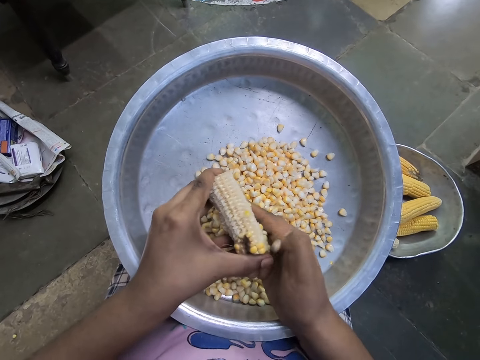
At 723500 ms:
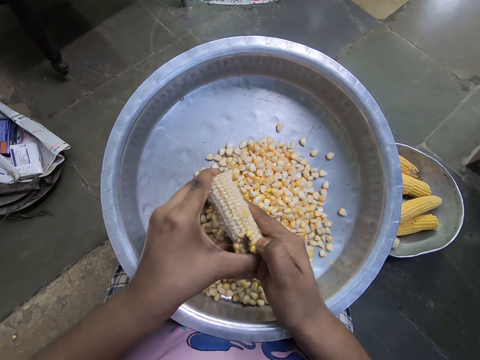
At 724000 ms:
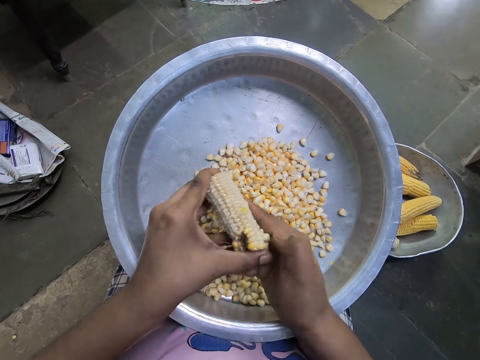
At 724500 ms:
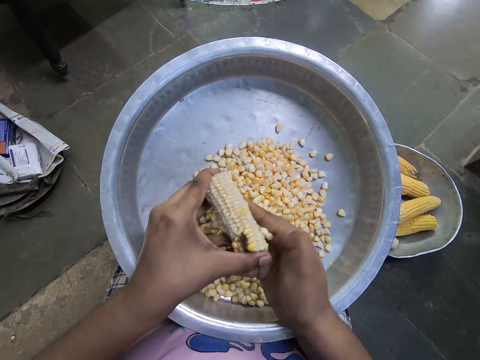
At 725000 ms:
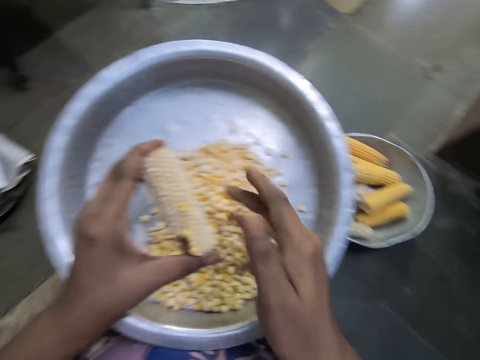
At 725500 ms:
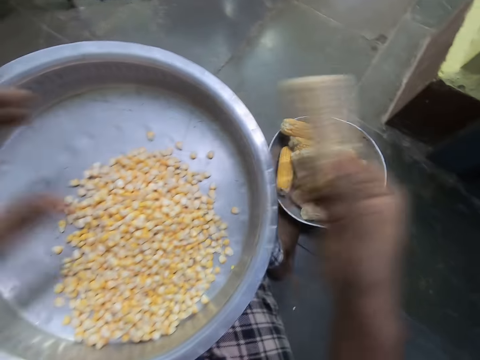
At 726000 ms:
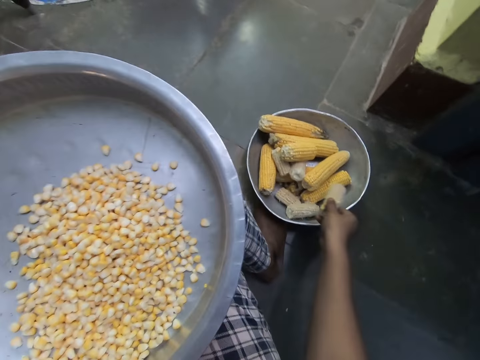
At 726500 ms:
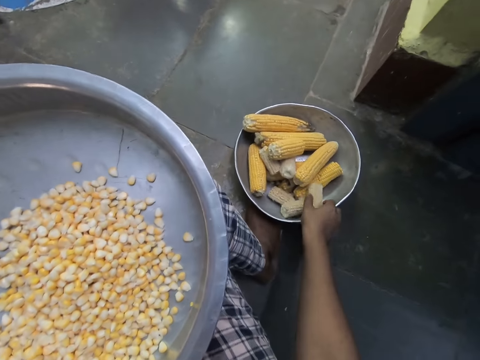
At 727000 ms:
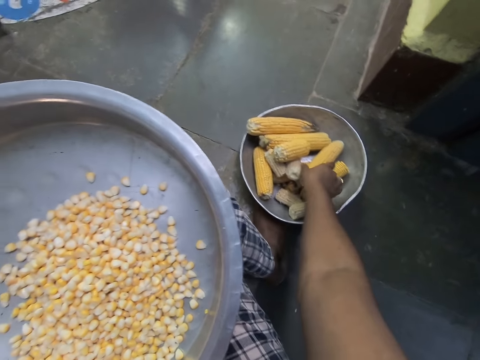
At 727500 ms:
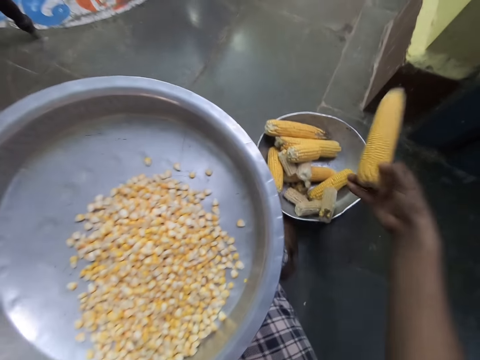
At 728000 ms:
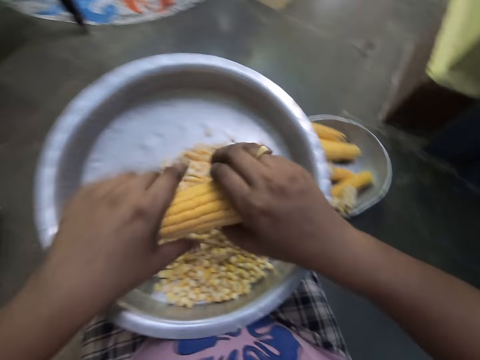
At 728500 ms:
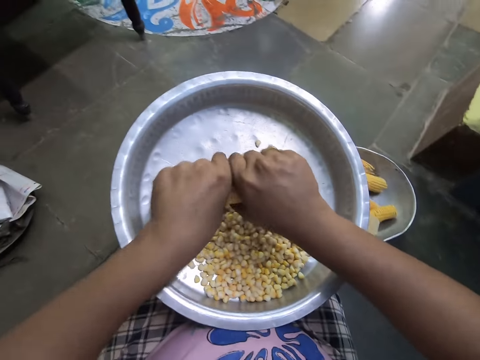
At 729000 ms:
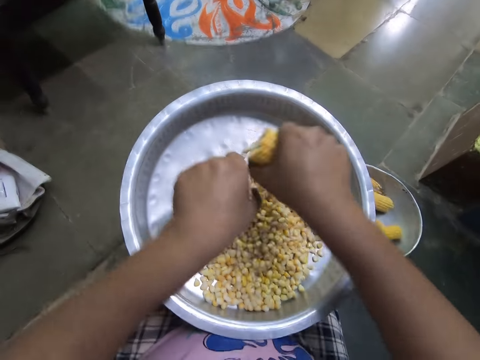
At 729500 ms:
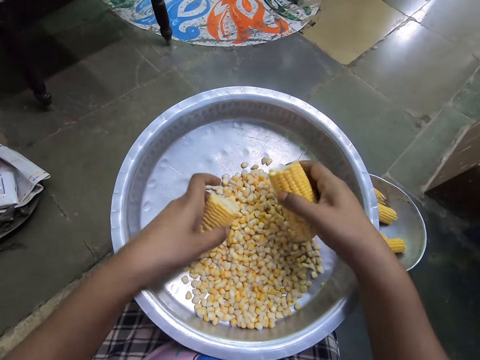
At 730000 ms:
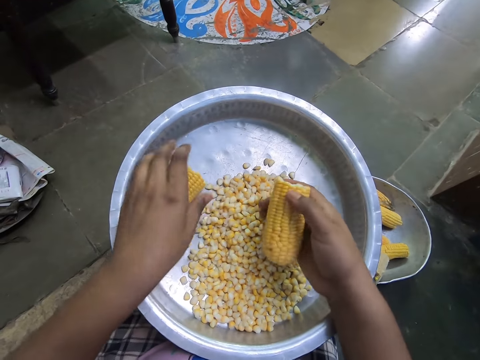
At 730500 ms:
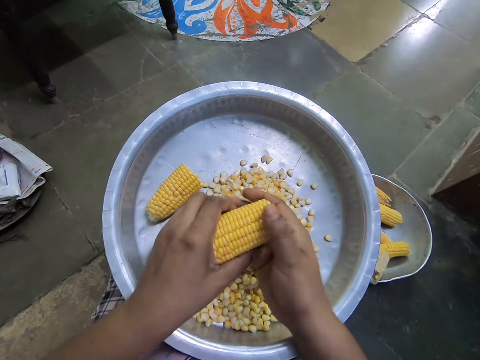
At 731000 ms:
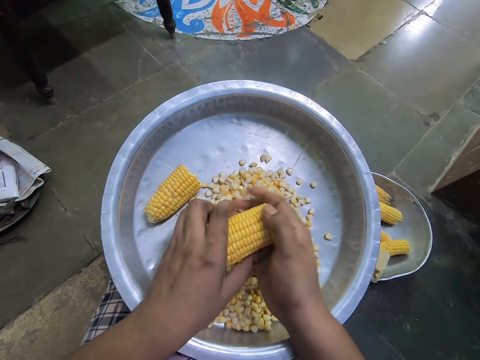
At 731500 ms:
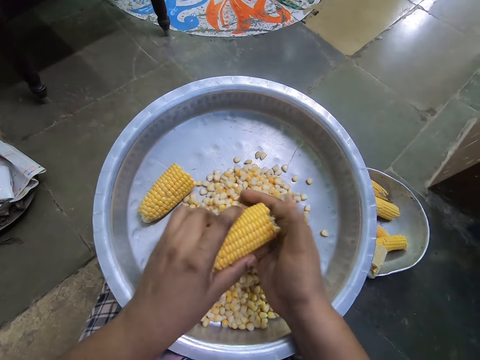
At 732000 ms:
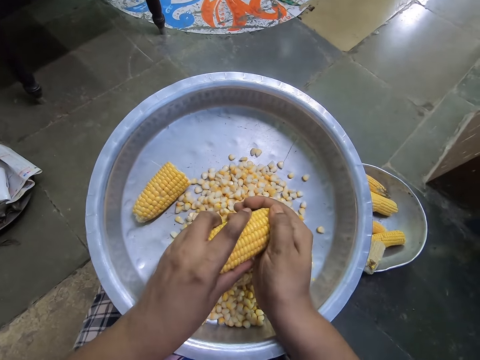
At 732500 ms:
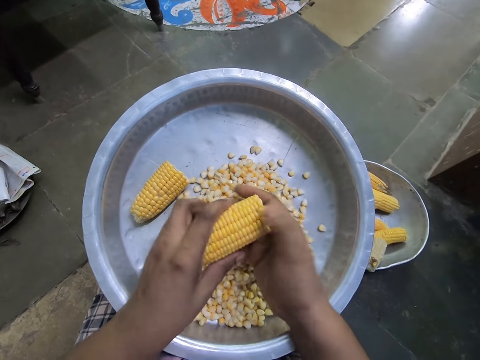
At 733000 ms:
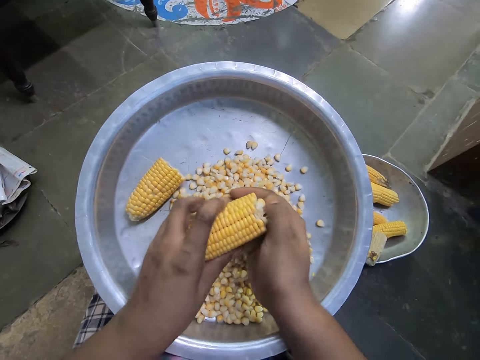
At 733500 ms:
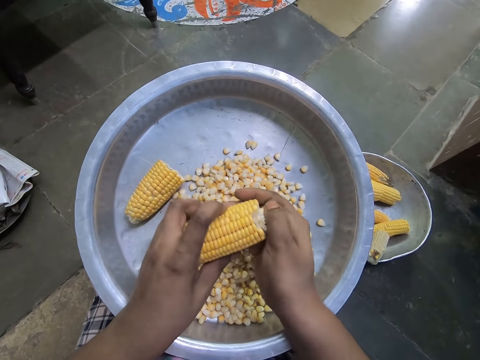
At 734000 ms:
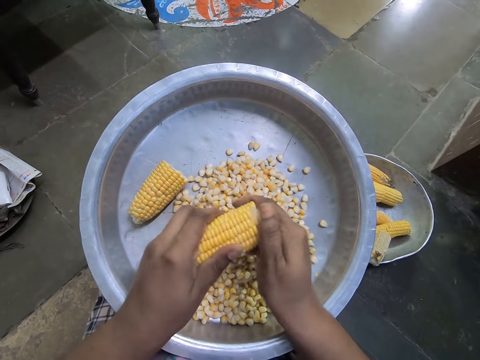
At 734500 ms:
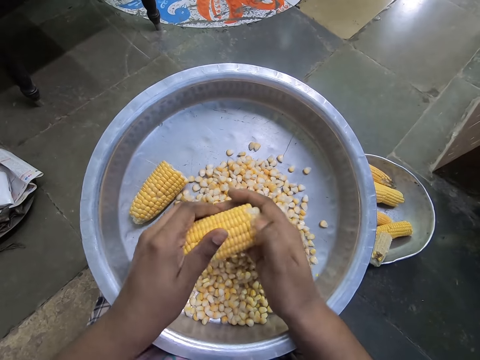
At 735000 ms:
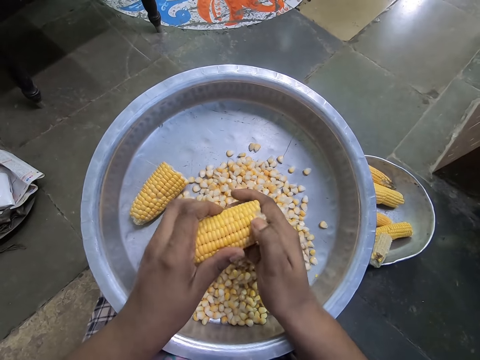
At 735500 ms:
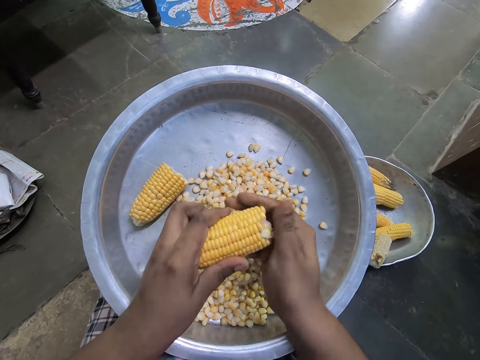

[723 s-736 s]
The camera wearer passes the corncob in her left hand to her right hand. She drops the corncob in her right hand into a bowl on the ground. She lifts a corn of maize from the bowl on the ground with her right hand. She holds the corn with her hands. She breaks the corn in her hands. She drops the corn in her left hand into the tray on her lap. She holds the corn in her right hand with her left hand. She removes corn grains from the corncob in her left hand with her right hand into the bowl on her lap.

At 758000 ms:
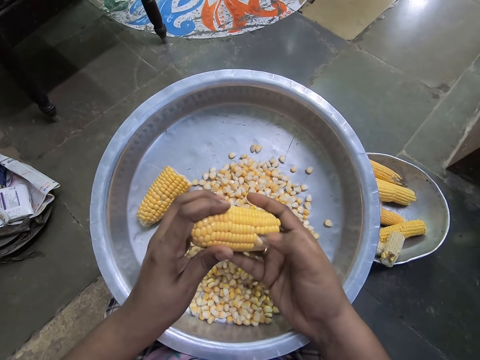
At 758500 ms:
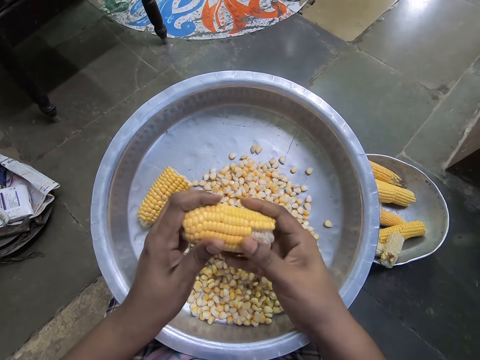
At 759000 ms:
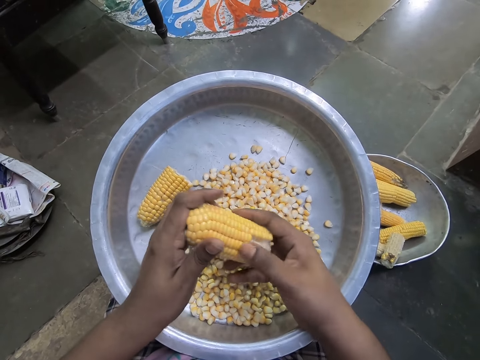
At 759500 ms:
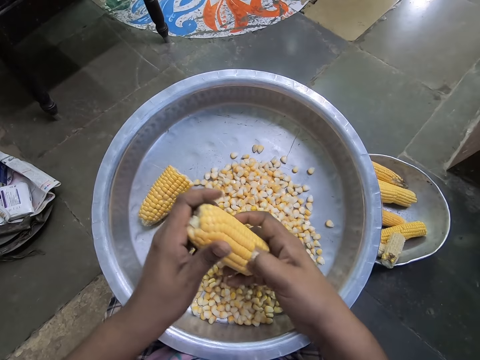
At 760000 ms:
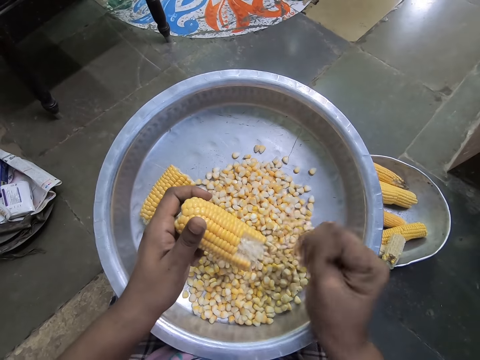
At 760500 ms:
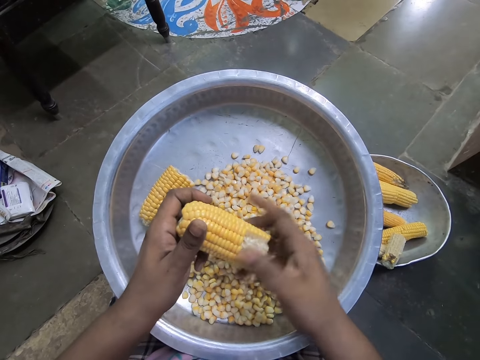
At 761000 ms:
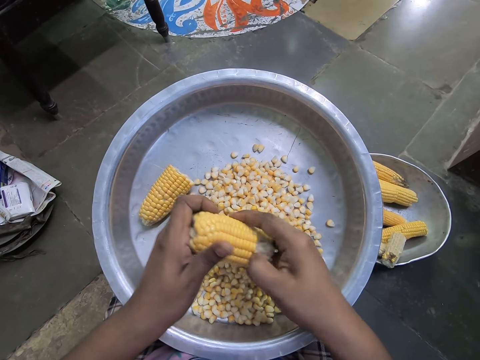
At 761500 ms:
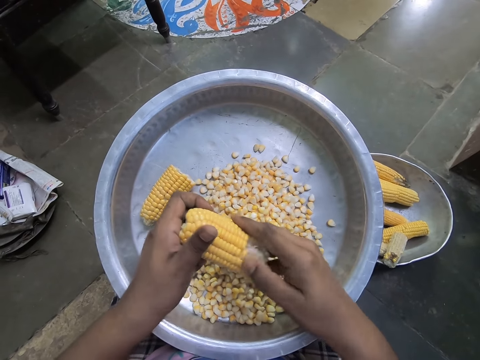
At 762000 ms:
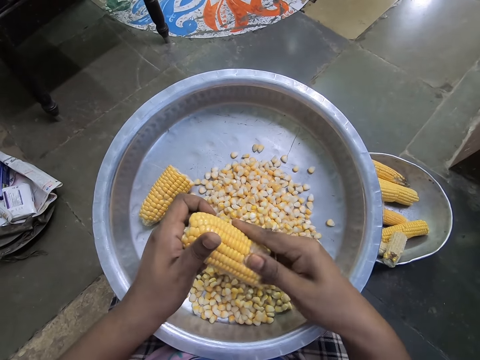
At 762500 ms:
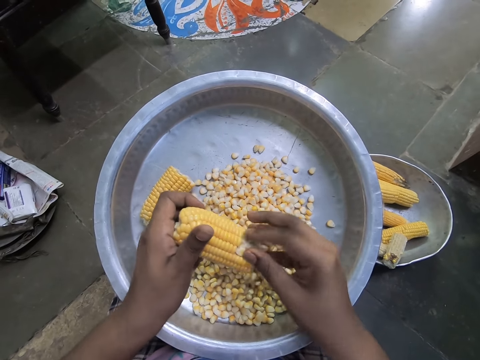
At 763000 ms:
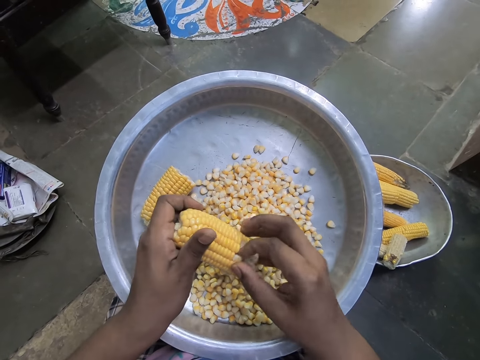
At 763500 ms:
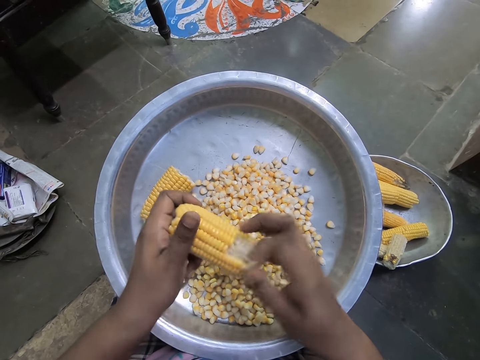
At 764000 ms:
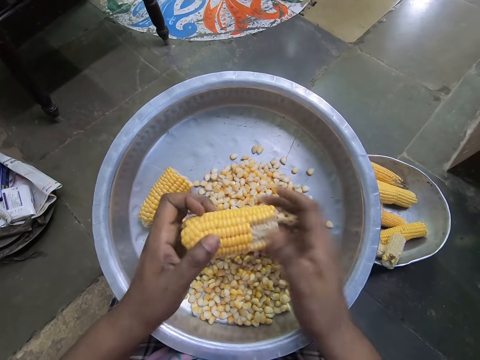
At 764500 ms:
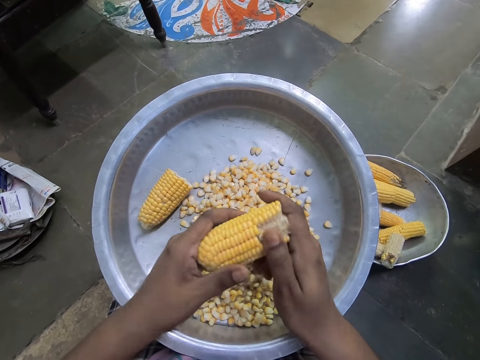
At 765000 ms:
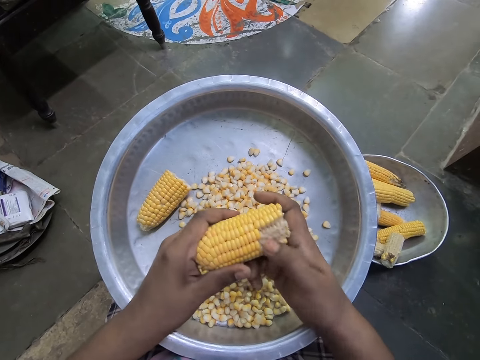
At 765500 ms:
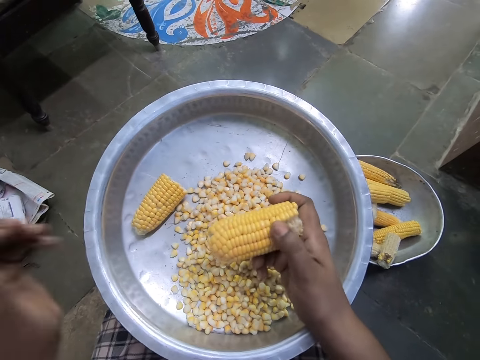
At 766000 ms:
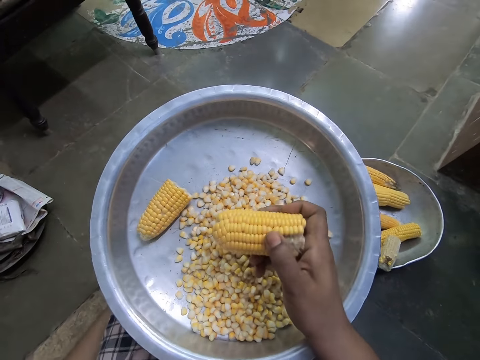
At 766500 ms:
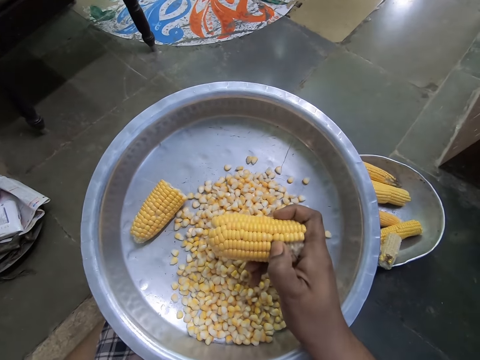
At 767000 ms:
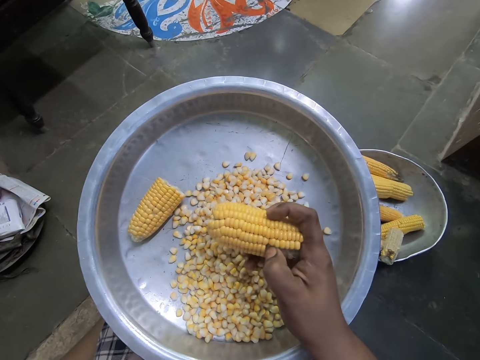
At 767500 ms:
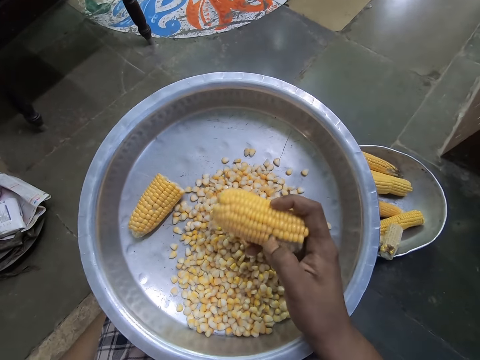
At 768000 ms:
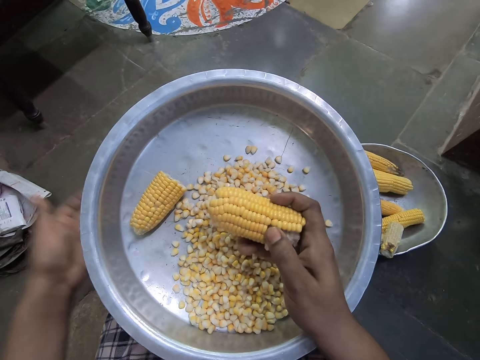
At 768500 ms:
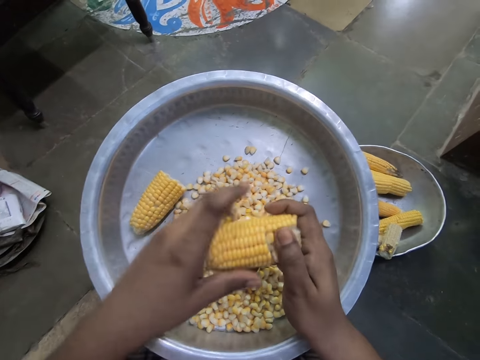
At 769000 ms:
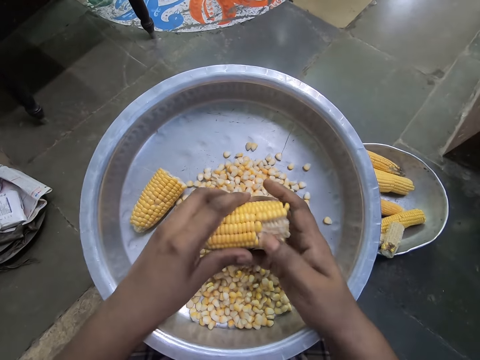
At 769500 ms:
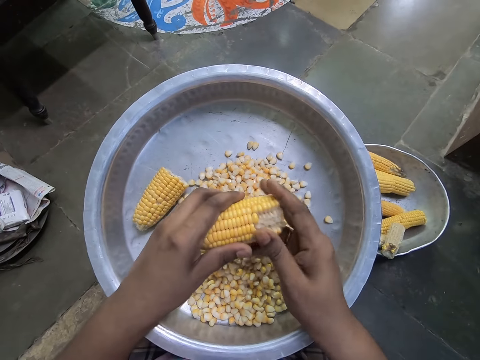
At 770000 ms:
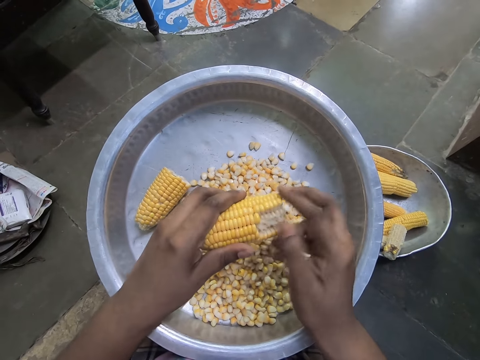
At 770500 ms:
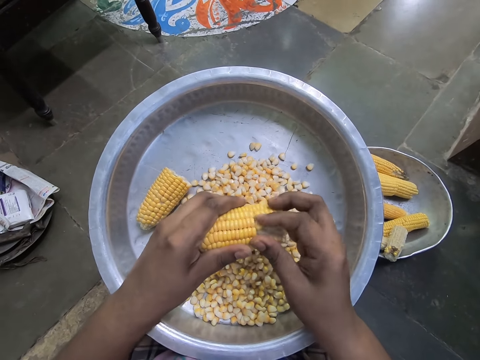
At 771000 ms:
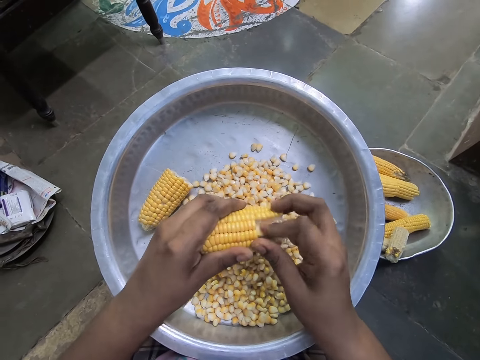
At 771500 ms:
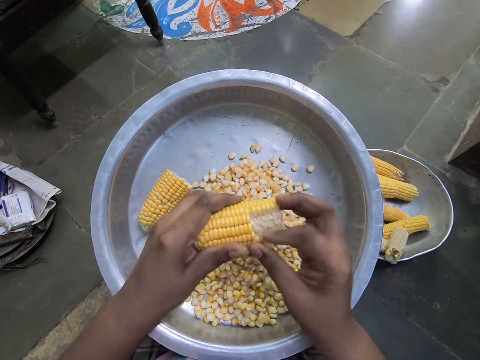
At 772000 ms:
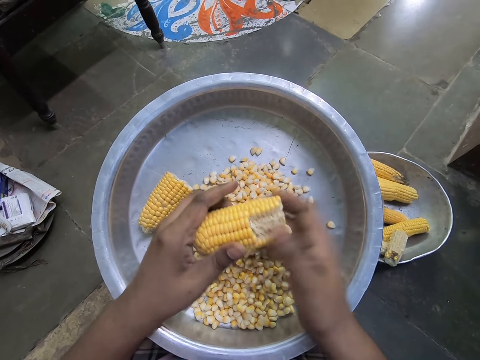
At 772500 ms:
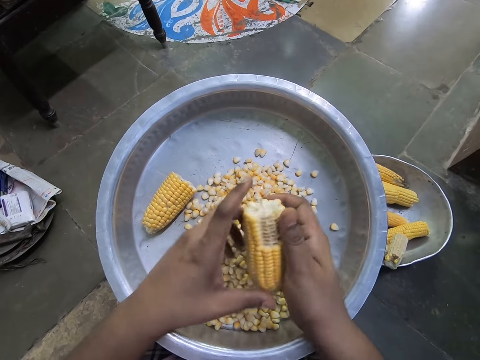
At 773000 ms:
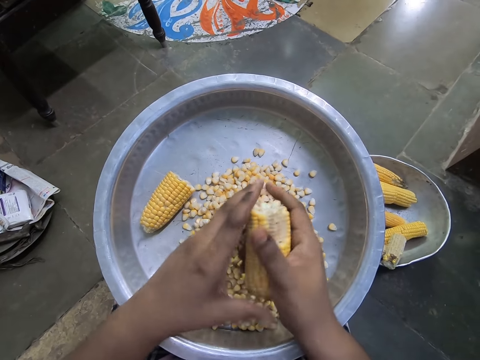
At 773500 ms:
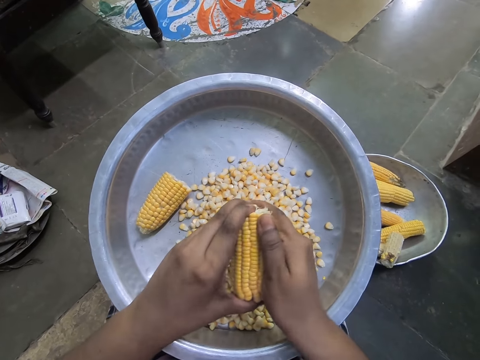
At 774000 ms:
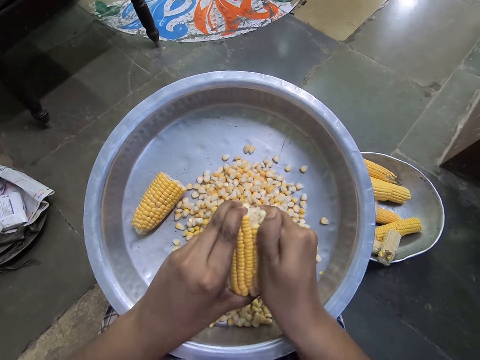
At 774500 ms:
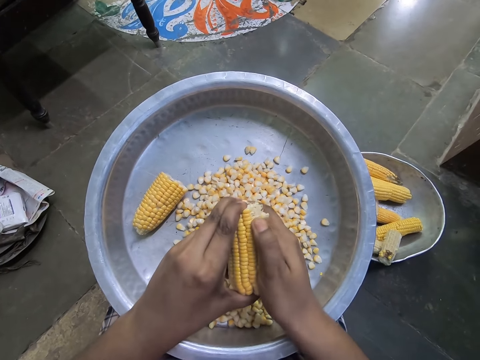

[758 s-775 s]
The camera wearer folds her right hand. She removes corn grains from the corncob in her left hand with her right hand into the bowl on her lap. She touches something. She lowers her left hand towards her leg. She holds the corn in her right hand with her left hand. She removes corn grains from the corncob in her left hand with her right hand into the bowl on her lap. She rotates the corn in her hands. She removes corn grains from the corncob in her left hand with her right hand into the bowl on her lap.
